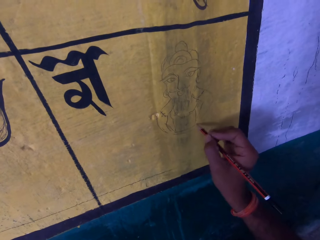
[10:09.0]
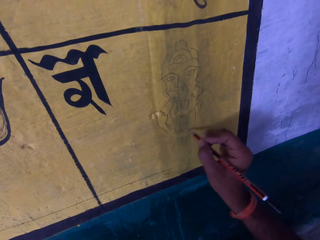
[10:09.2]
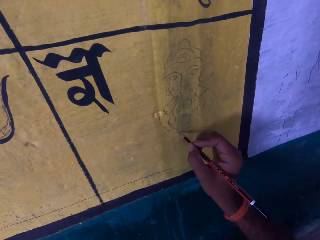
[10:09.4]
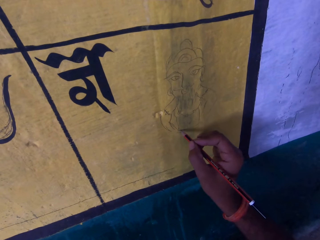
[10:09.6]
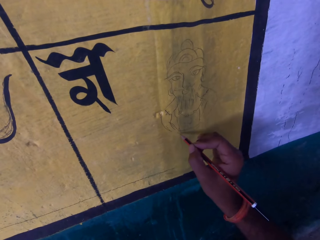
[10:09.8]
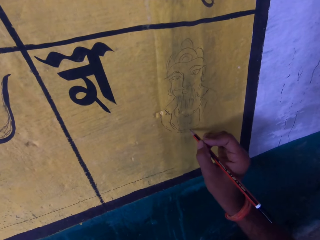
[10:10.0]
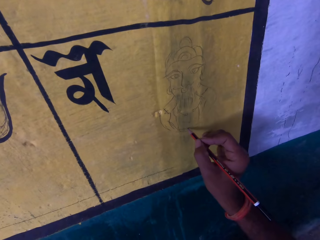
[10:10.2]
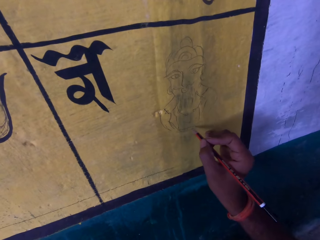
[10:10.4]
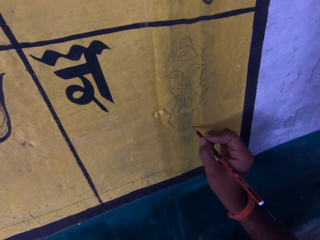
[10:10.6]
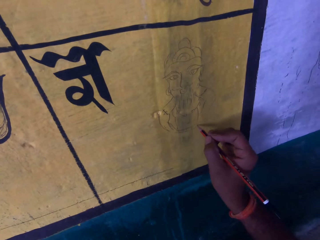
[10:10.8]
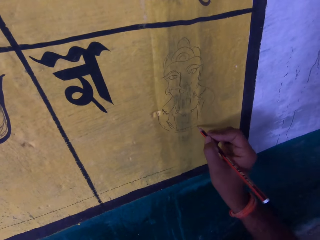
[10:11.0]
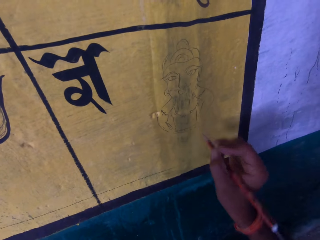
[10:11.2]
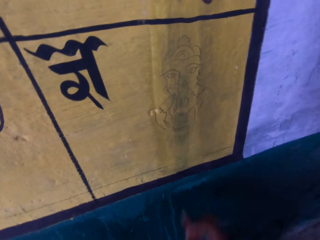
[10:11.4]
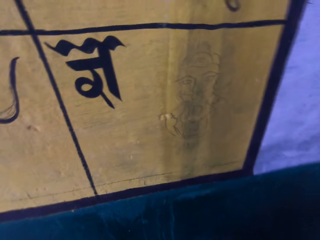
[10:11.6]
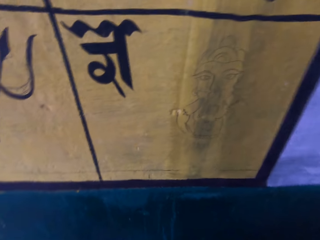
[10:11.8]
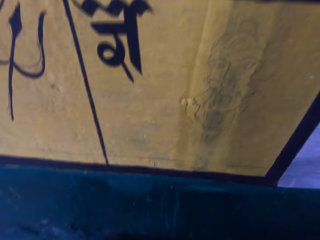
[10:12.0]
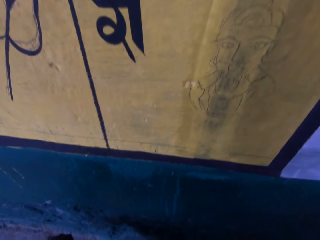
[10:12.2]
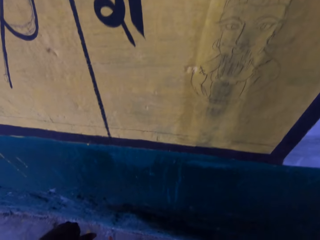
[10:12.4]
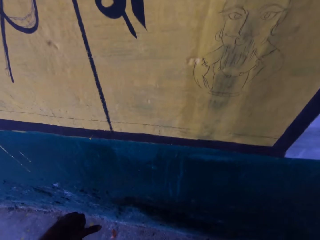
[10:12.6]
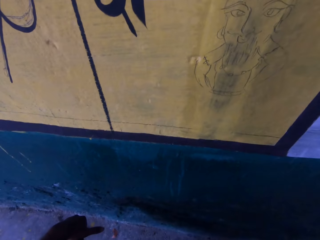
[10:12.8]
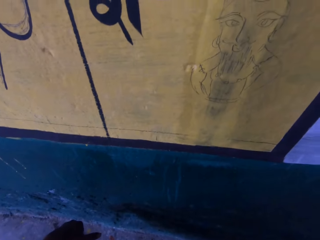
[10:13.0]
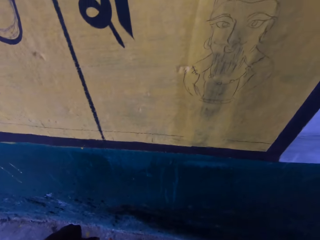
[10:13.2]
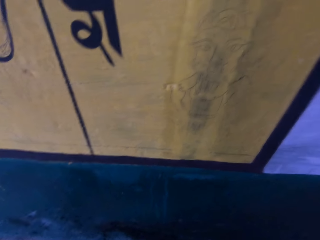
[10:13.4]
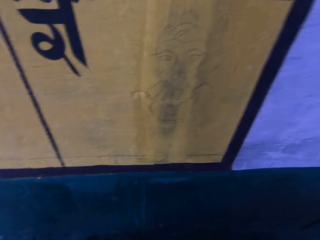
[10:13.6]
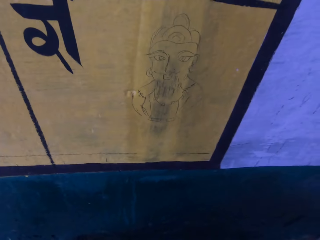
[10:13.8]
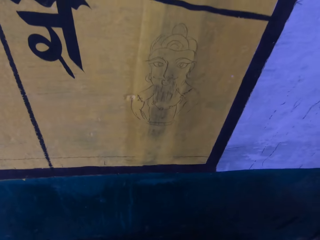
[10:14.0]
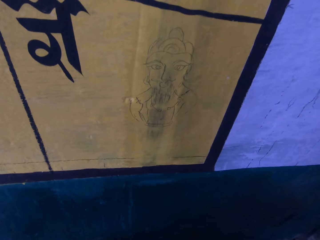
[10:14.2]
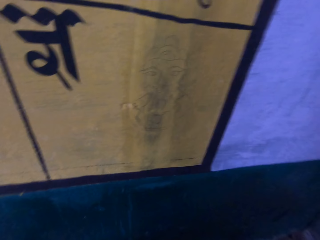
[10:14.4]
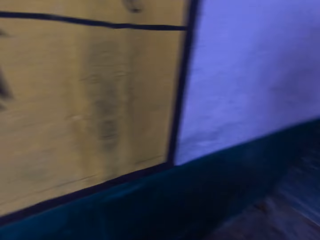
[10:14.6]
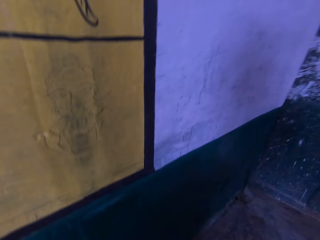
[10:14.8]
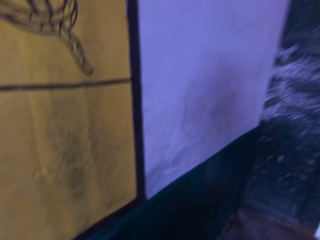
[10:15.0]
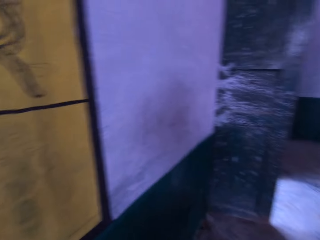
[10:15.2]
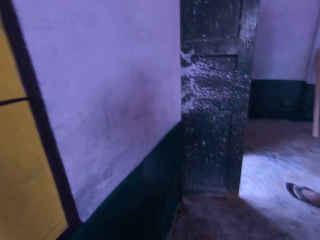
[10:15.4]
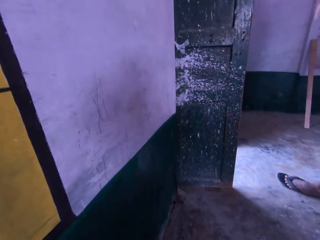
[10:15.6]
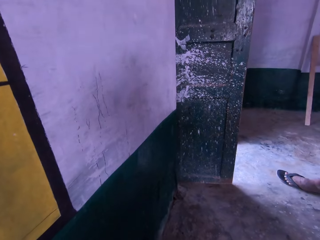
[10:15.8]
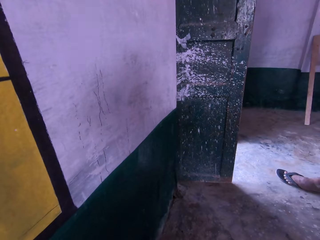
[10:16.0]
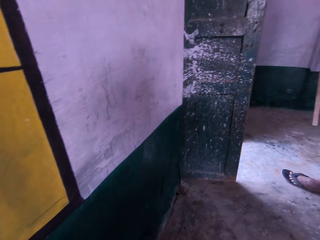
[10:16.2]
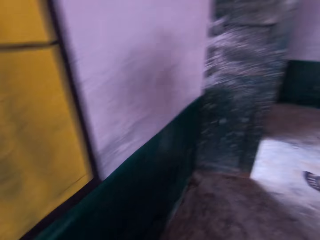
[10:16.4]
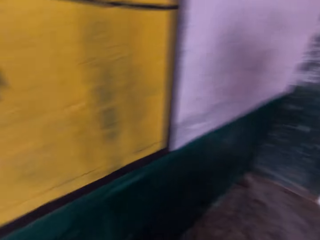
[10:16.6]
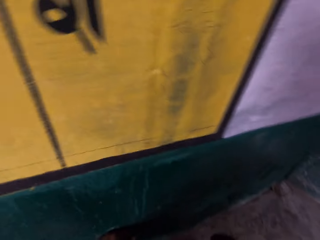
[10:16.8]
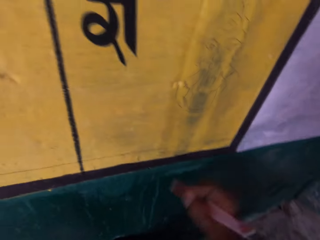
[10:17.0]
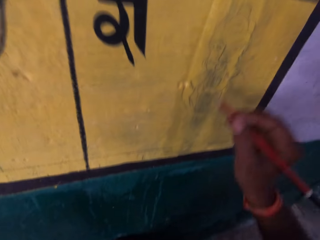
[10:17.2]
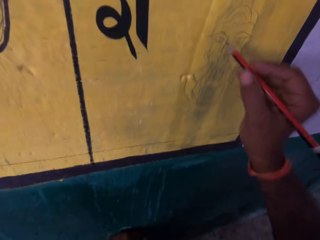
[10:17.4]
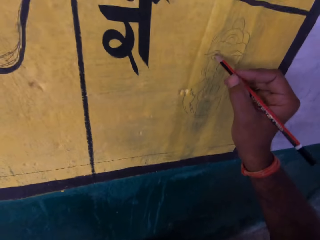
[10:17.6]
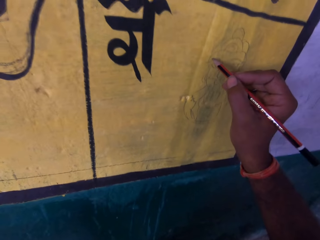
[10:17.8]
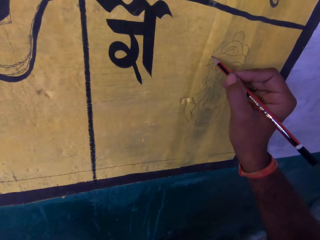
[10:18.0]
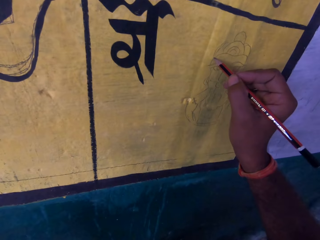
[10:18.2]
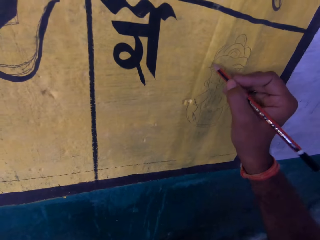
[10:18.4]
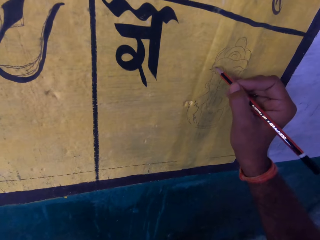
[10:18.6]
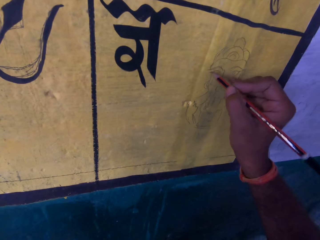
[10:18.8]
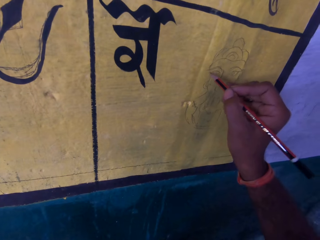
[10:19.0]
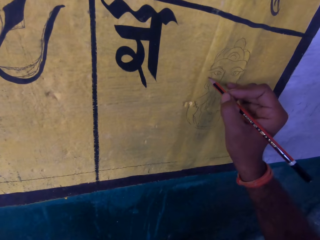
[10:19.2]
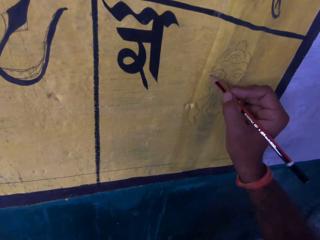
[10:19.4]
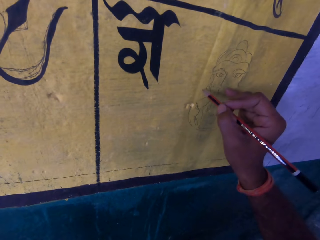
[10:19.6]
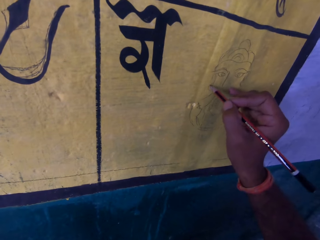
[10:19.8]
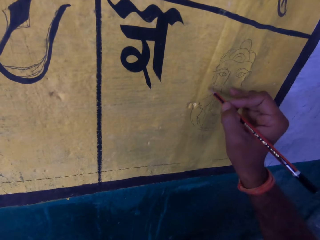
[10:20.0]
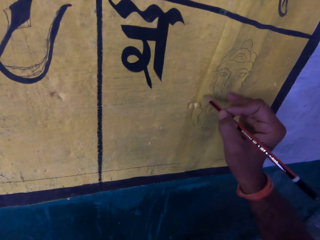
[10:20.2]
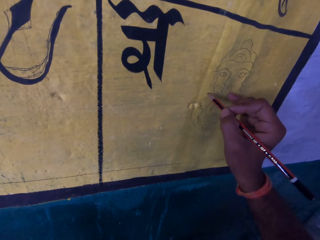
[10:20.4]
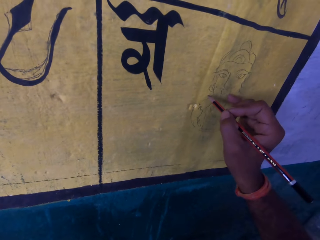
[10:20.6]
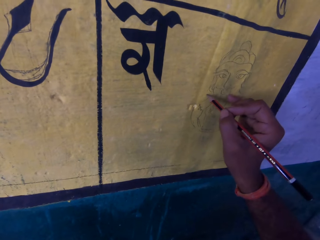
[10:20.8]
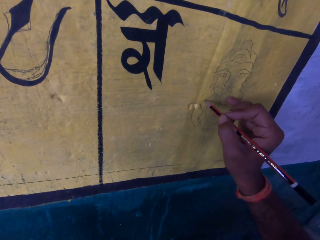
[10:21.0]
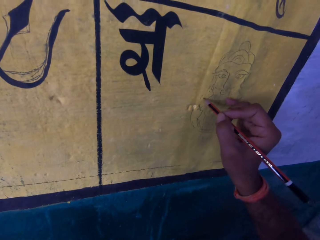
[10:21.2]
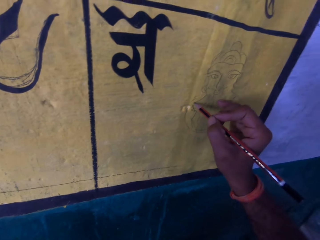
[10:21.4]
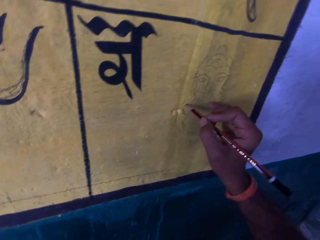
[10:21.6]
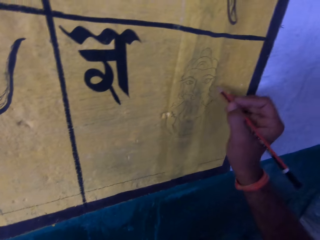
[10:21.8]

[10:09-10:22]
The camera wearer moves his hand towards him. He removes the pencil from the paint wall. A man talks to the camera wearer. The camera wearer stares at the wall. He stares at the wall again. The man talks to the camera wearer. The camera wearer stares at the floor. He moves his hand forward. He draws on the paint wall with the pencil.

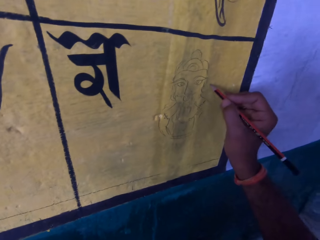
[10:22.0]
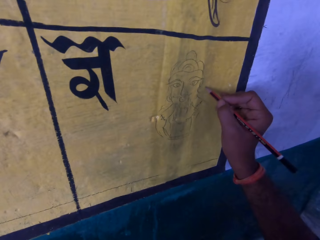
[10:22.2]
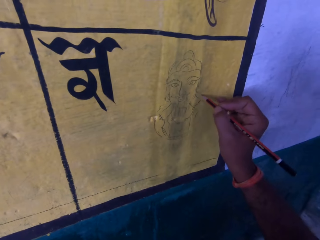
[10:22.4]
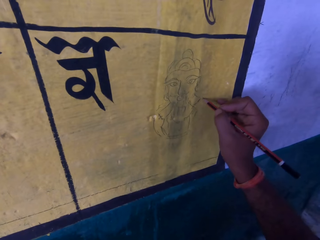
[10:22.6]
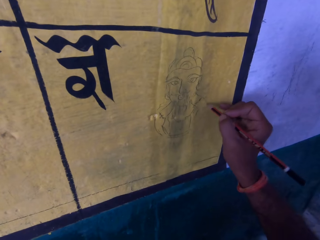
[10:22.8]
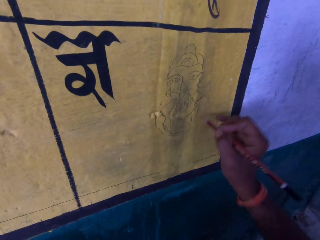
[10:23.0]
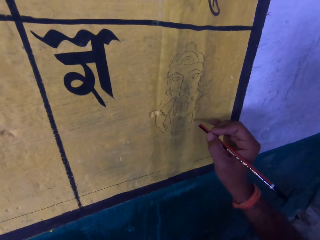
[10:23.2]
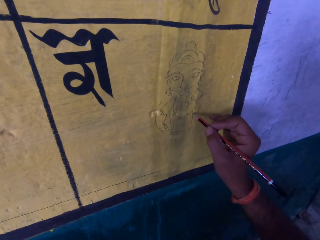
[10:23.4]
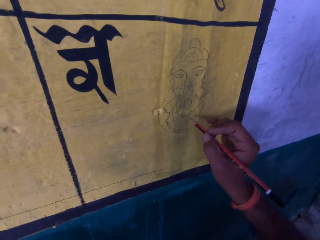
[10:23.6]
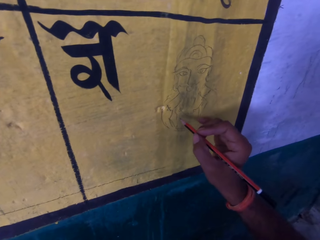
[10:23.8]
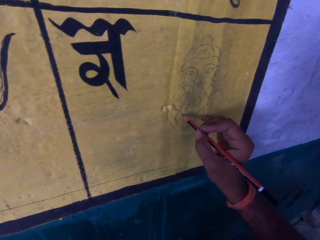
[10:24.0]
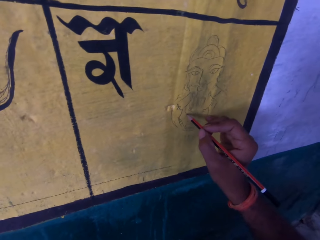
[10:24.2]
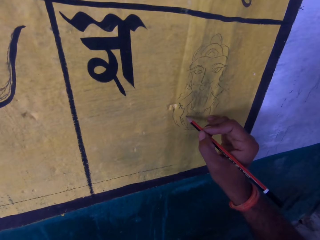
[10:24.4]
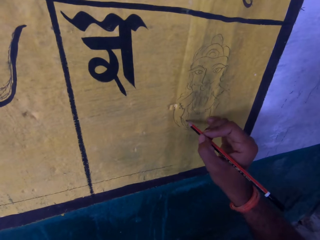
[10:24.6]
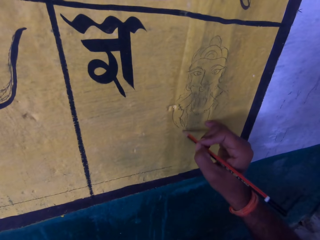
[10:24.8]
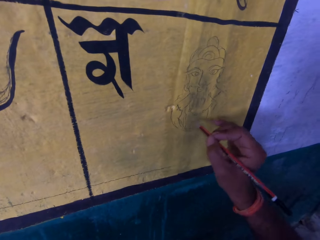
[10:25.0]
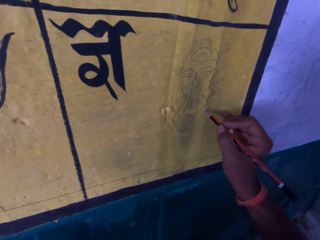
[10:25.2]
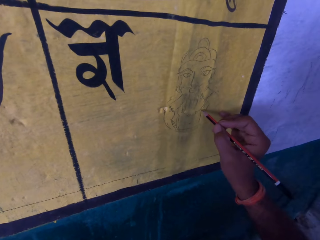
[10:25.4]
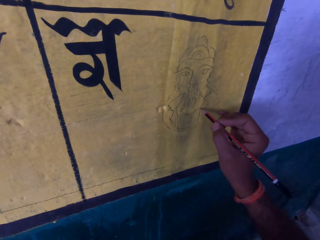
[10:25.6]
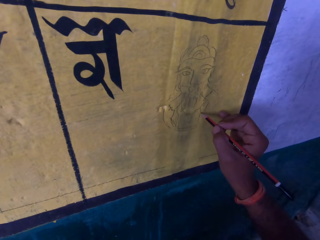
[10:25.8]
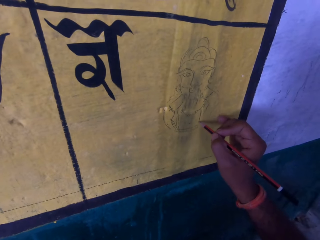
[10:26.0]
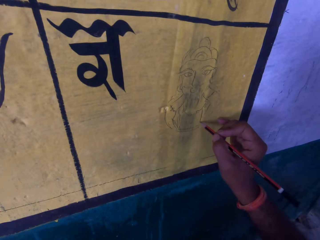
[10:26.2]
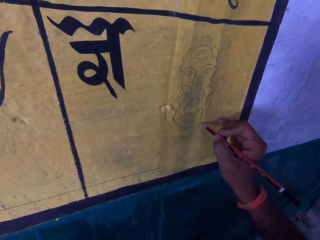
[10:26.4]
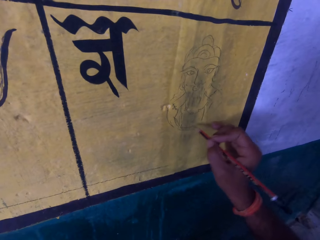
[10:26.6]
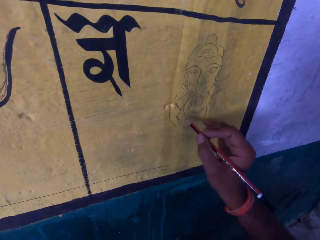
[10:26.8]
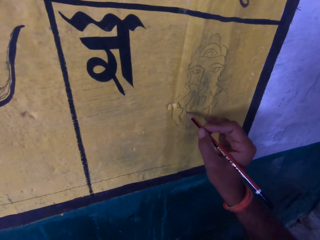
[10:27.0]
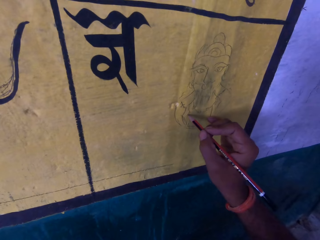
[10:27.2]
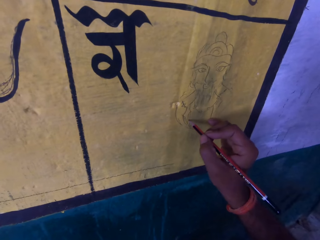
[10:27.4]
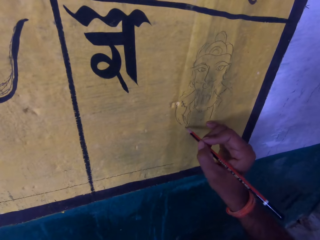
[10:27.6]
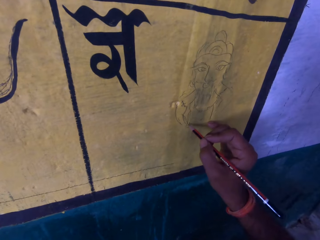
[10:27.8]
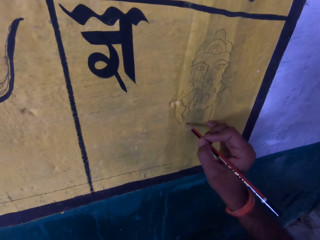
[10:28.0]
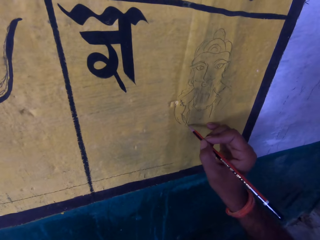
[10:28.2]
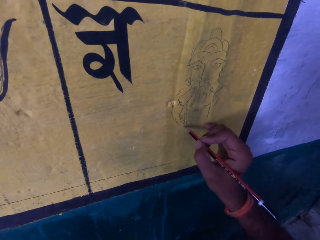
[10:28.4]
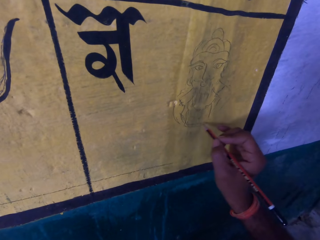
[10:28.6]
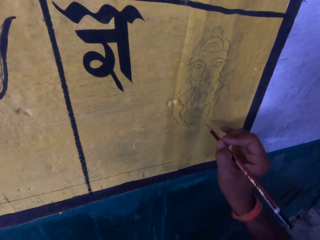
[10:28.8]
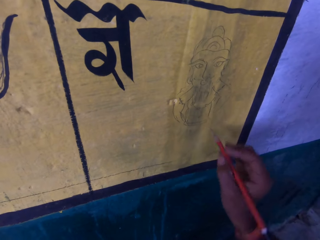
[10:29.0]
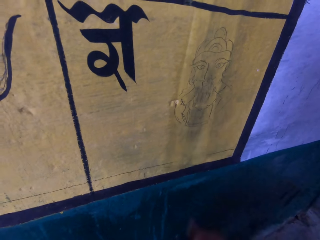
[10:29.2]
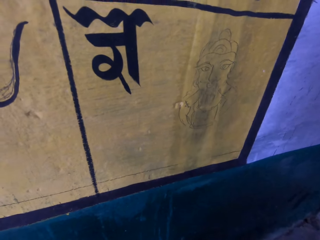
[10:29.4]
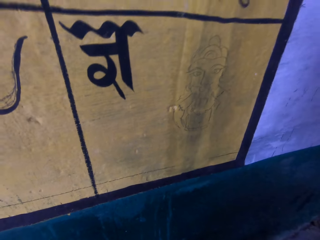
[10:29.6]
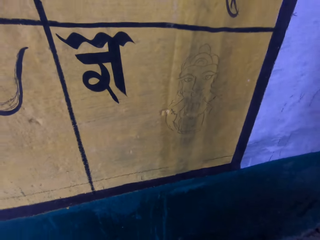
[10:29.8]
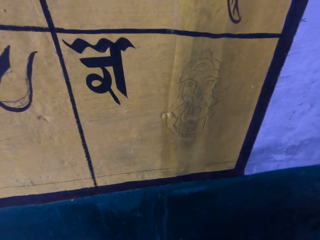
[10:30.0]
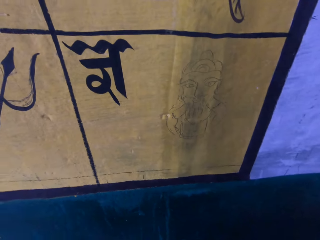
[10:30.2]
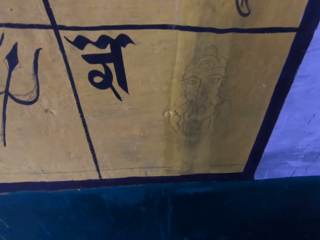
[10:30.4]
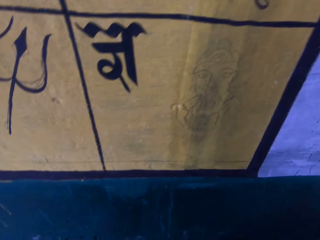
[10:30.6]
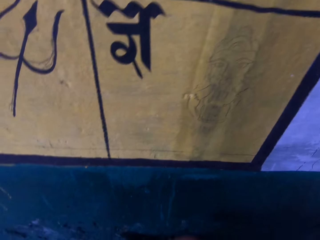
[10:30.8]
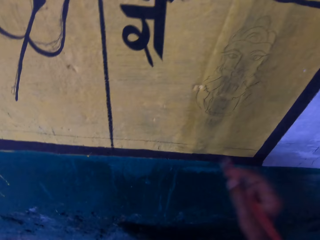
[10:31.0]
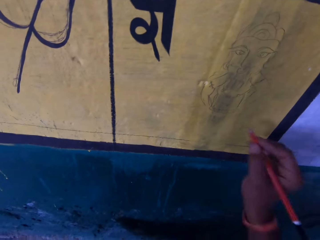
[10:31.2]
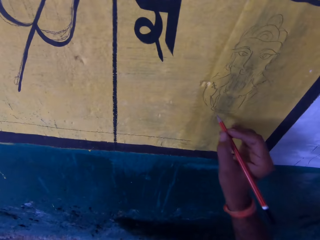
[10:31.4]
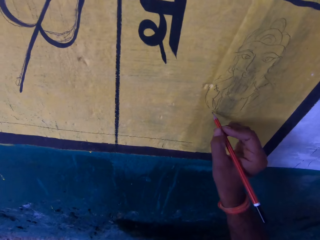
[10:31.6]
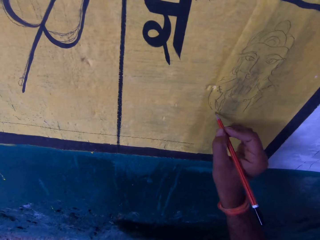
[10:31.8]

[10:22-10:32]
The camera wearer moves his hand towards him. He stares at the wall. He moves his hand forward.
